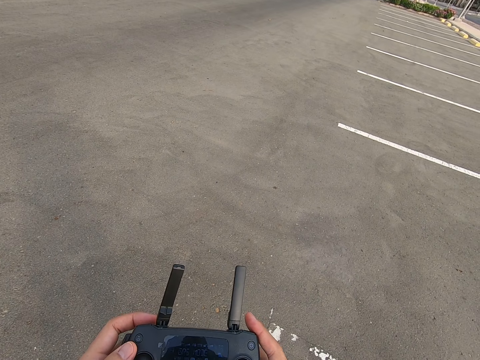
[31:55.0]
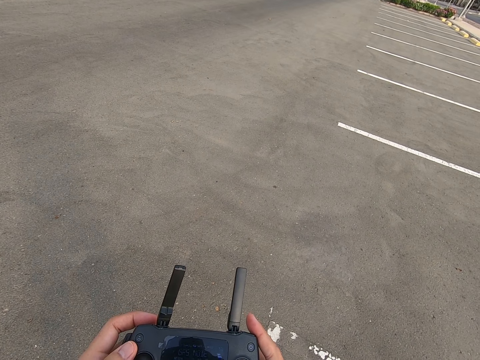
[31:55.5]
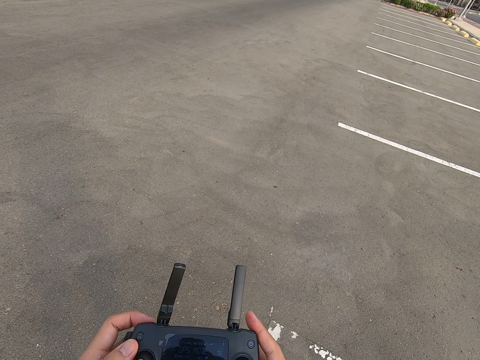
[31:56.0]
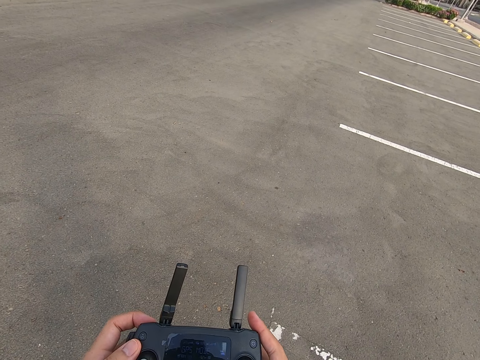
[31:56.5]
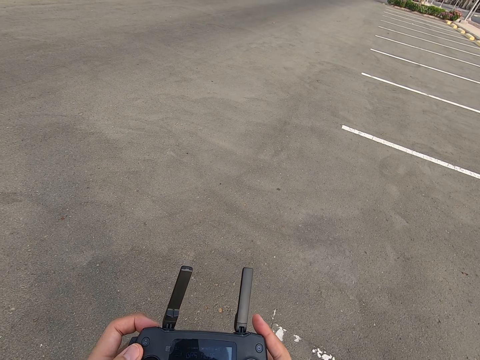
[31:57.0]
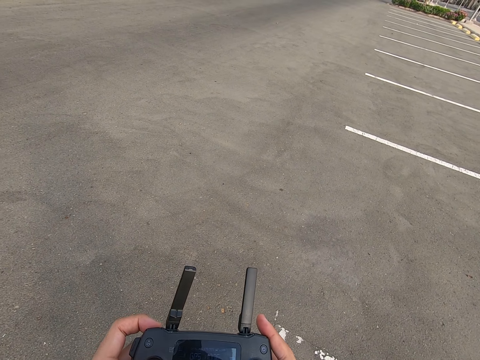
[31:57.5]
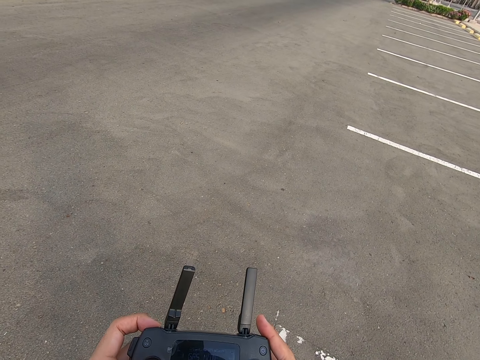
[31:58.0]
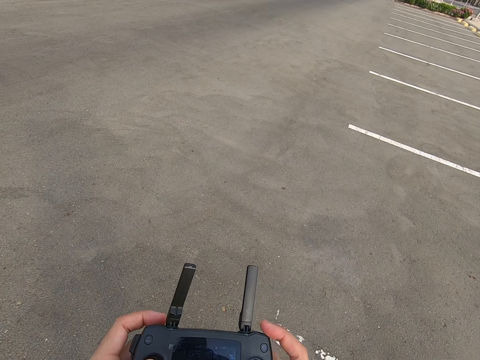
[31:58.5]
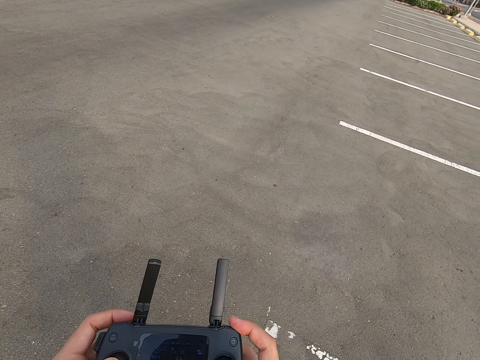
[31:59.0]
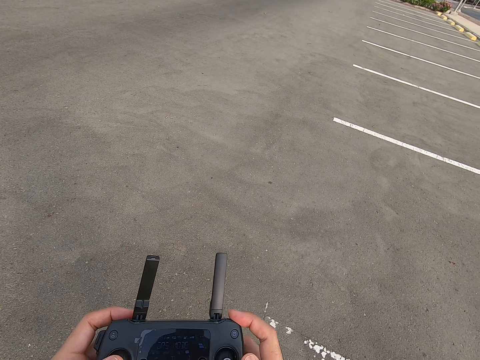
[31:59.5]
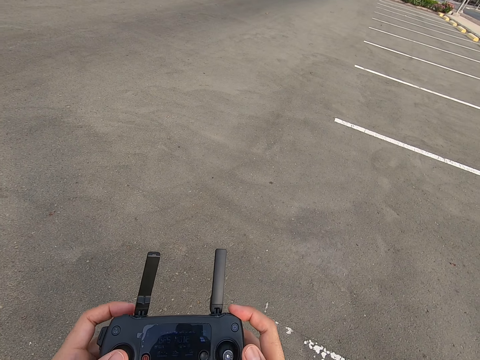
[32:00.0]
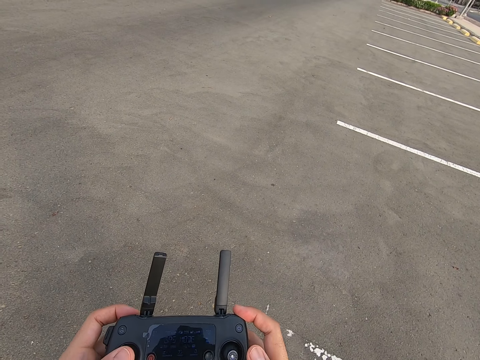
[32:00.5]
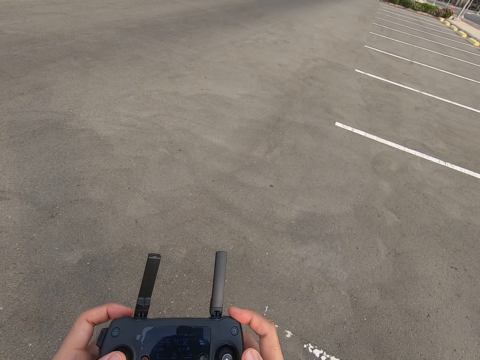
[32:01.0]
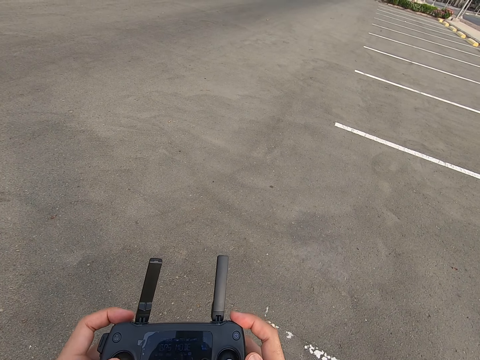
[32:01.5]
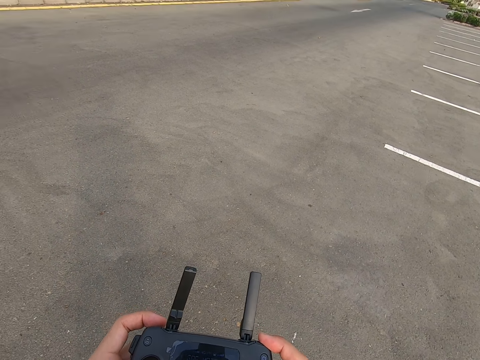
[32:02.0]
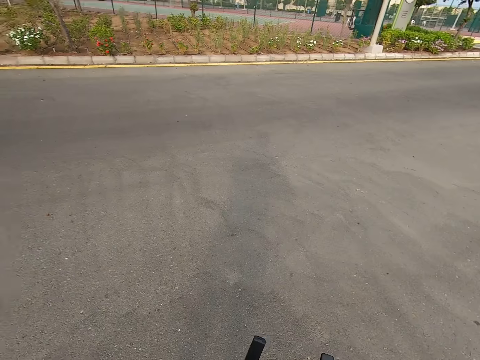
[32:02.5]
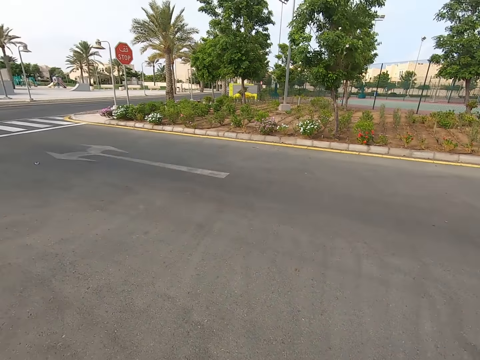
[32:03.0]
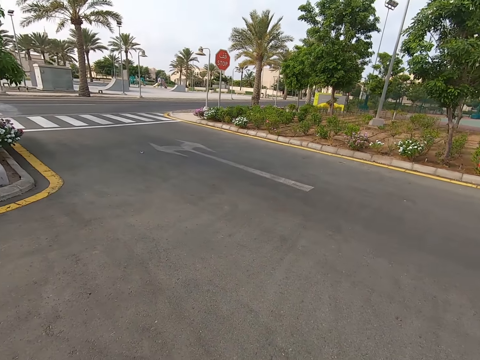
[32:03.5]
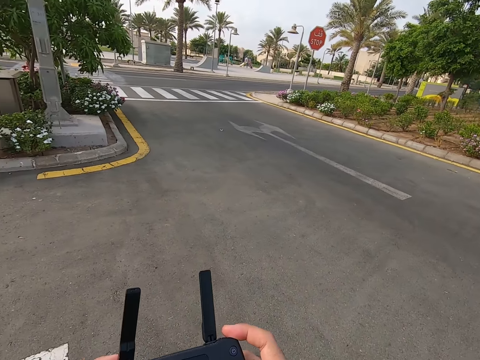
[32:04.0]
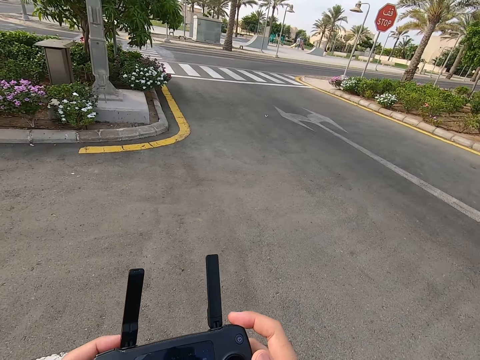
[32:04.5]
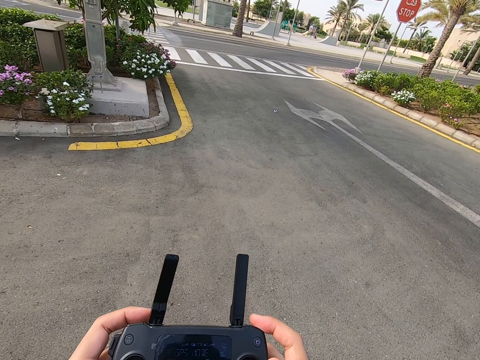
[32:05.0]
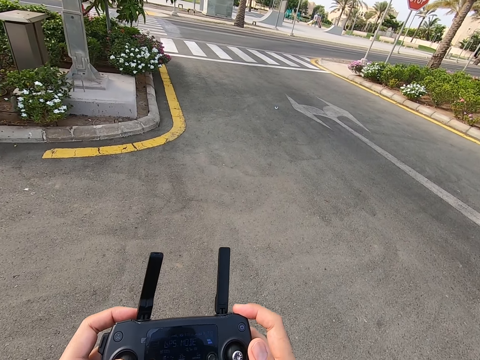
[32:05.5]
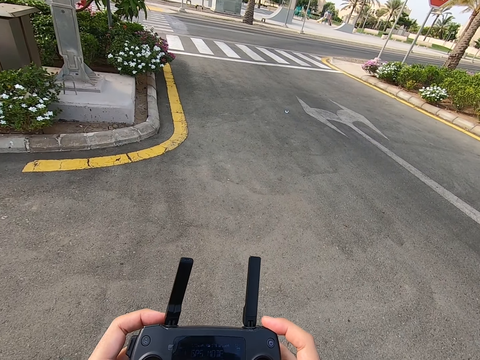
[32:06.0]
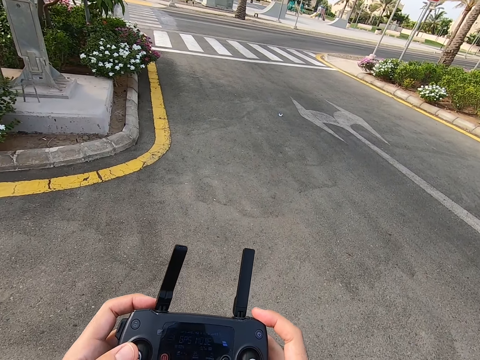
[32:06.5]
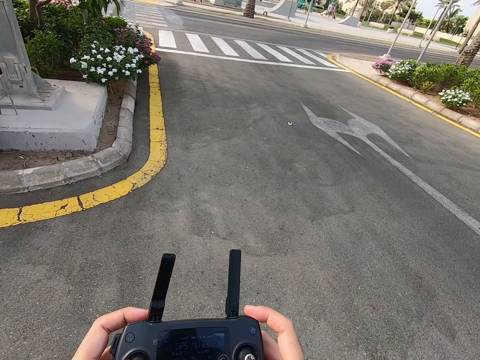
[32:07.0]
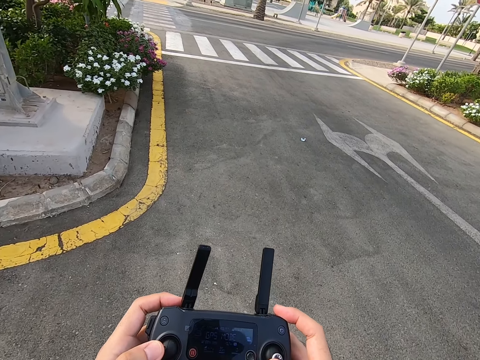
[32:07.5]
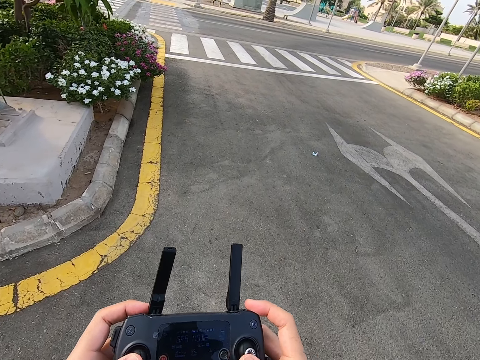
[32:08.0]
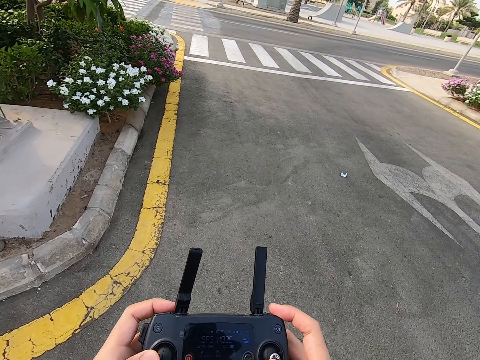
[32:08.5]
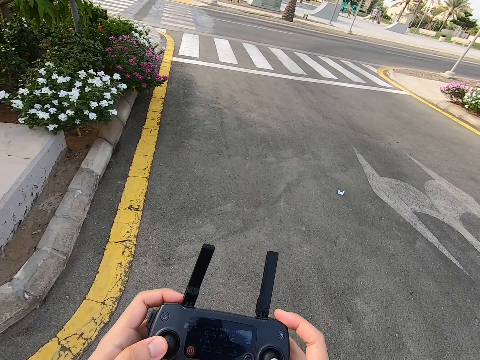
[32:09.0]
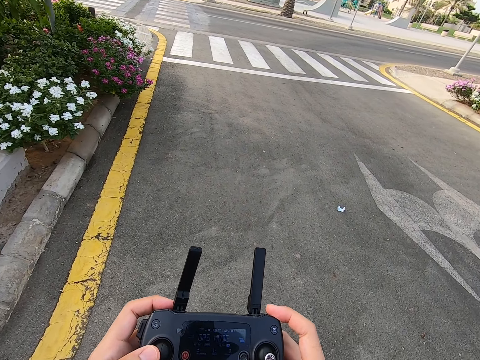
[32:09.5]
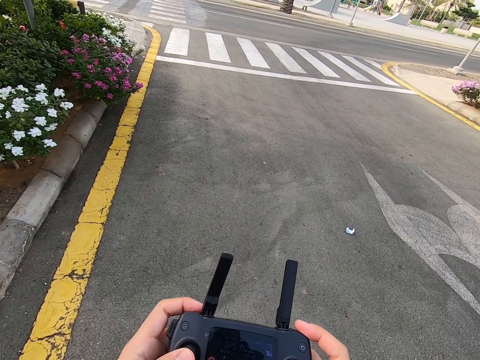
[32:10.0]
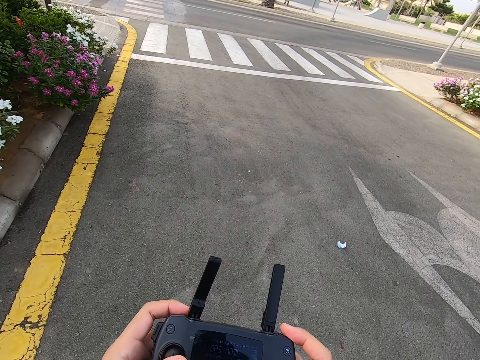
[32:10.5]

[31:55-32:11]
The camera wearer looks around. They press the drone controller. They walk on the road holding the drone controller.

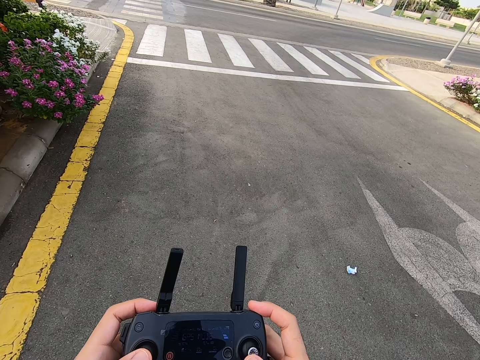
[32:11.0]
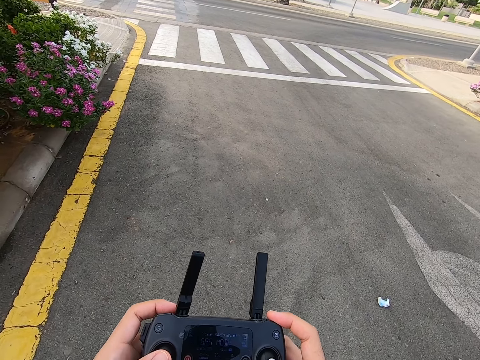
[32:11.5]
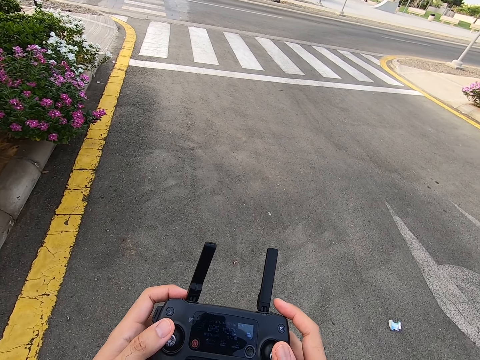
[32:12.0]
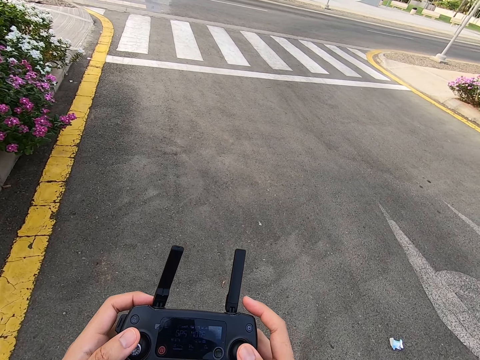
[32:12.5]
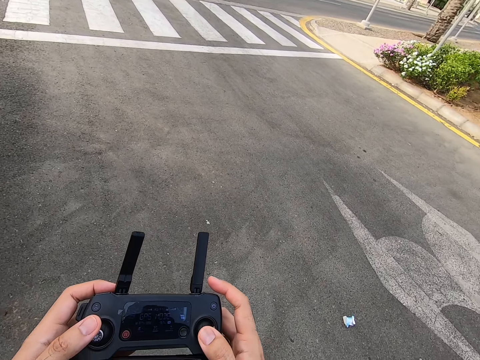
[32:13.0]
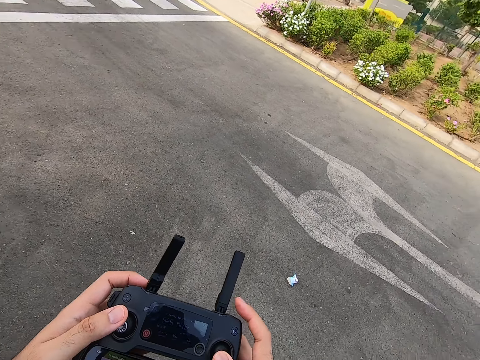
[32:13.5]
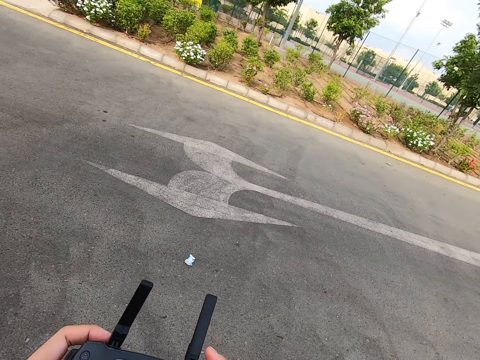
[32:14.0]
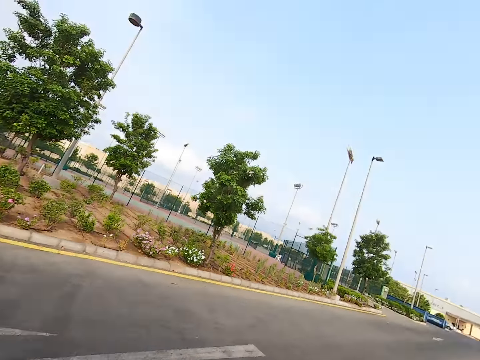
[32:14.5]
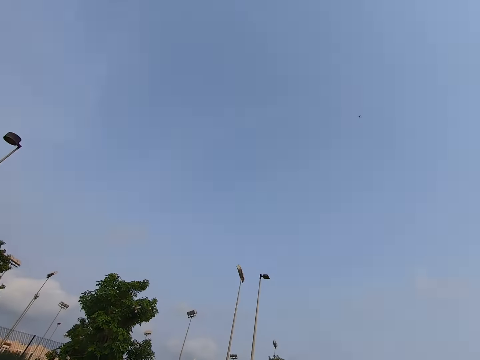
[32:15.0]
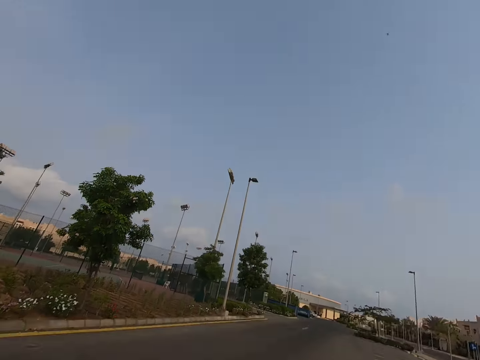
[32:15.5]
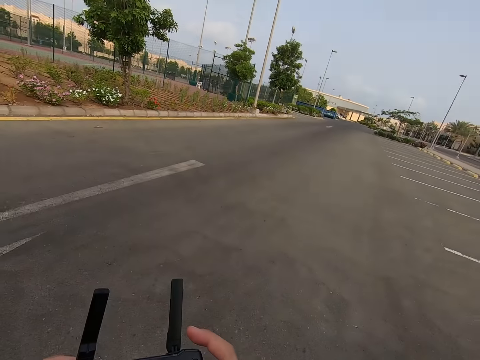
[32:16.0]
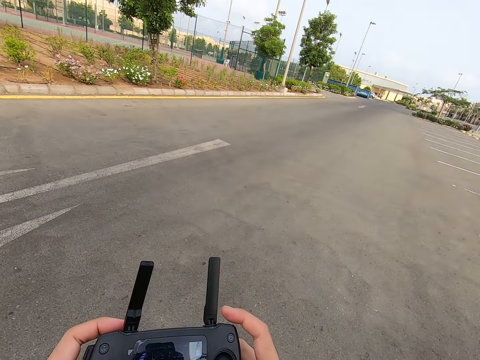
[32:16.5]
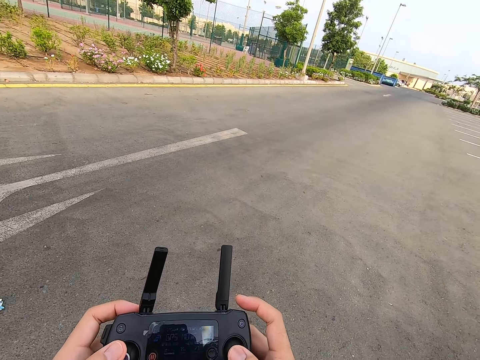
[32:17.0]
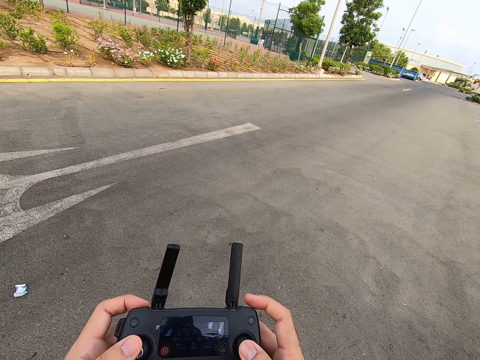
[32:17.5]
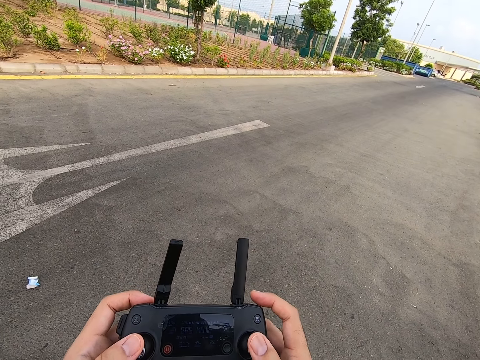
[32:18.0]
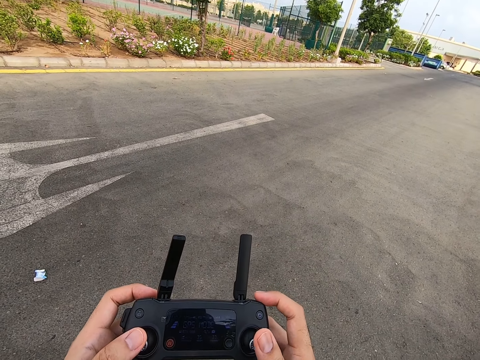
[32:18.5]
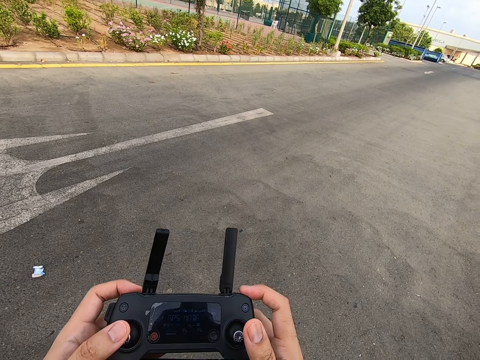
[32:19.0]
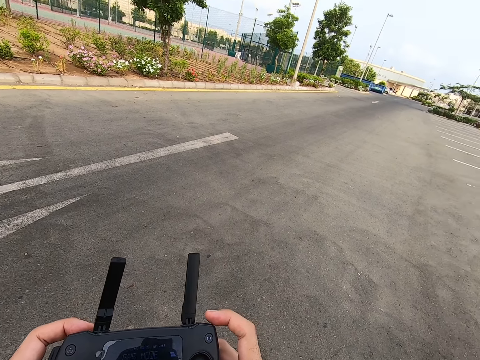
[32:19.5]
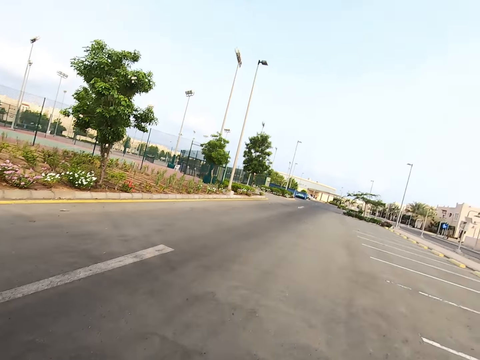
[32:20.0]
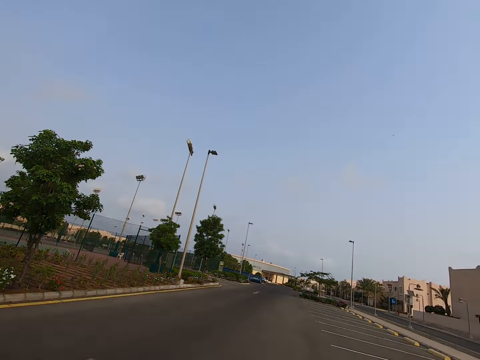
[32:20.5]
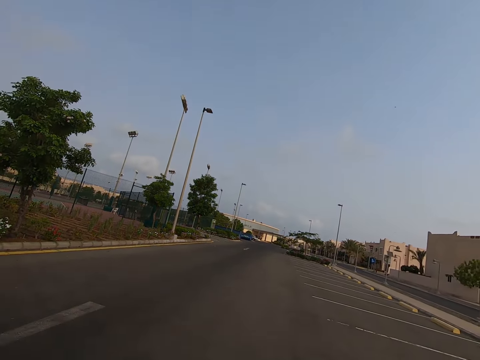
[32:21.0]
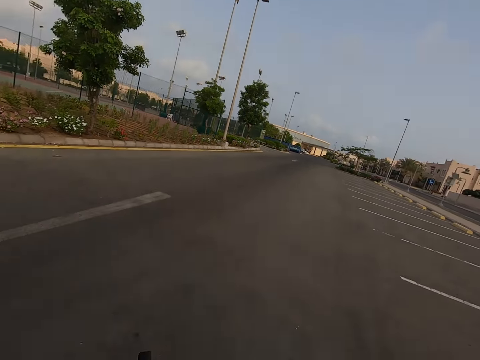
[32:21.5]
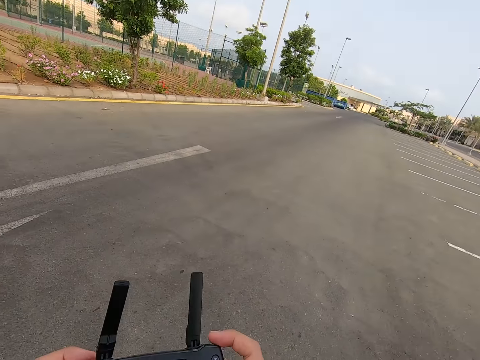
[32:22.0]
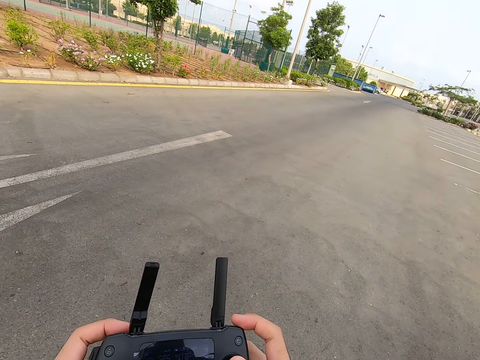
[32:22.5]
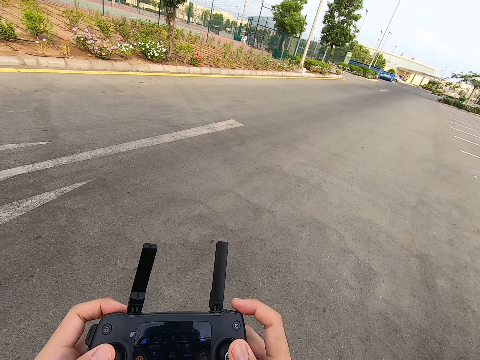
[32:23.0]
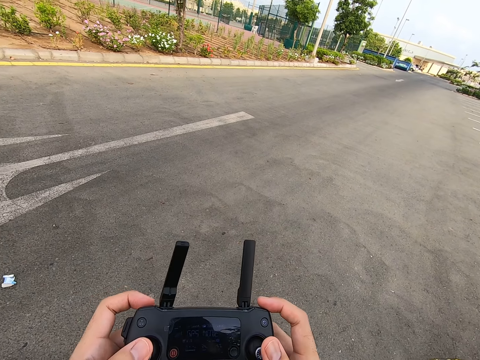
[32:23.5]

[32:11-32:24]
The camera wearer looks around. They press the drone controller. They look around. They press the drone controller.
